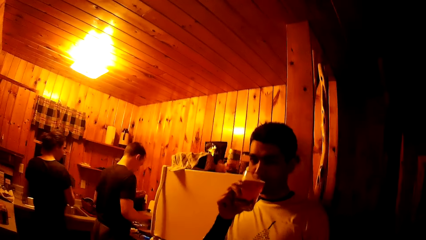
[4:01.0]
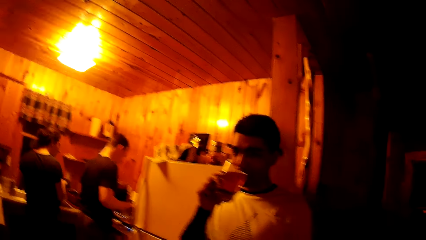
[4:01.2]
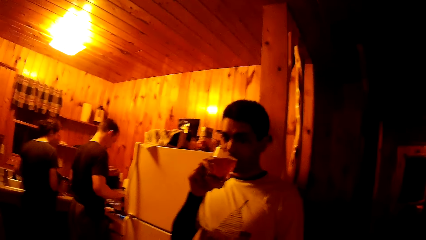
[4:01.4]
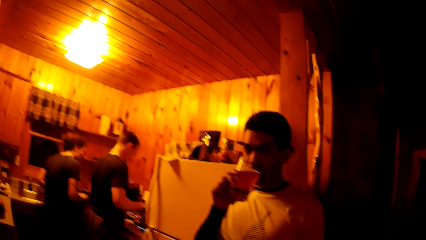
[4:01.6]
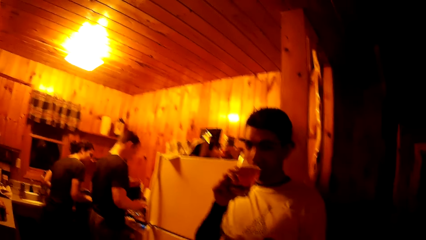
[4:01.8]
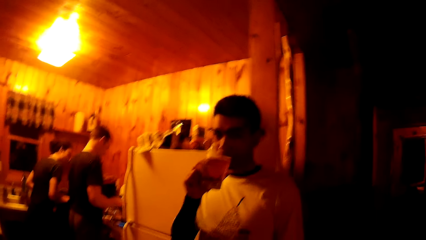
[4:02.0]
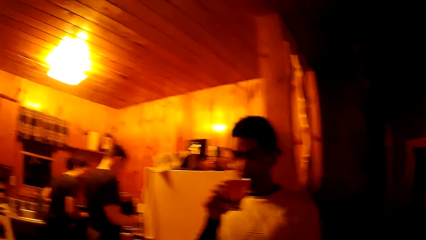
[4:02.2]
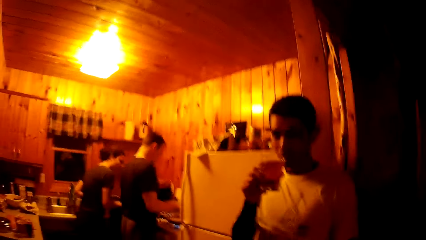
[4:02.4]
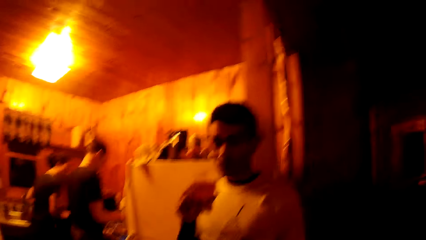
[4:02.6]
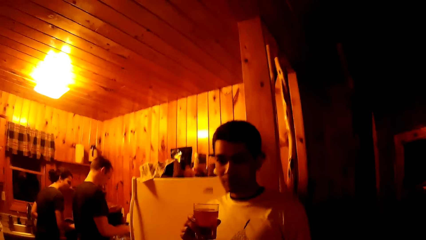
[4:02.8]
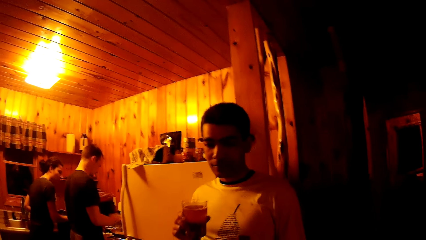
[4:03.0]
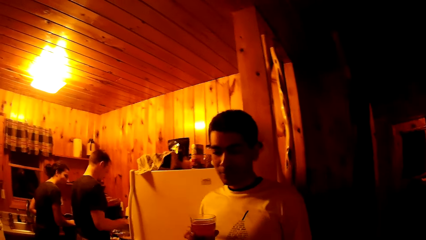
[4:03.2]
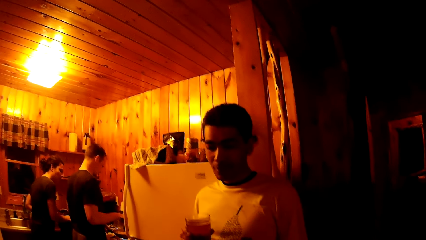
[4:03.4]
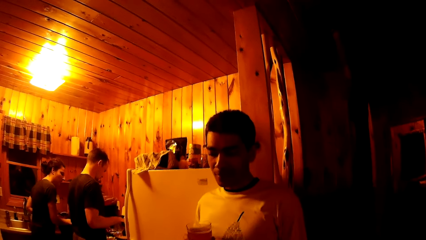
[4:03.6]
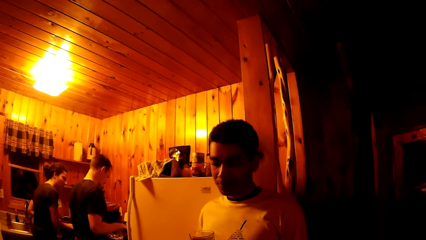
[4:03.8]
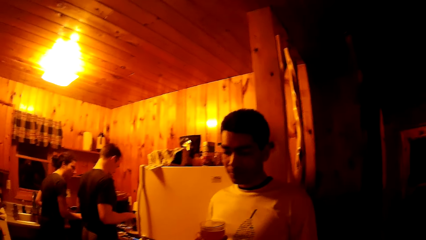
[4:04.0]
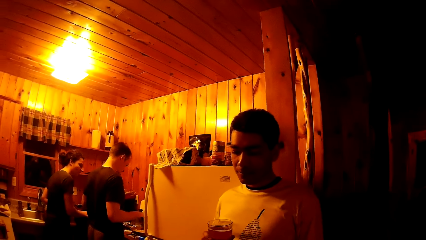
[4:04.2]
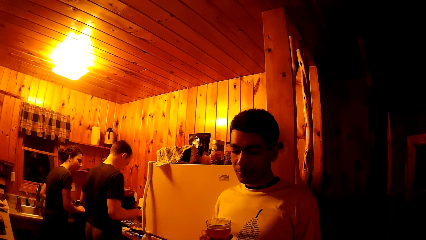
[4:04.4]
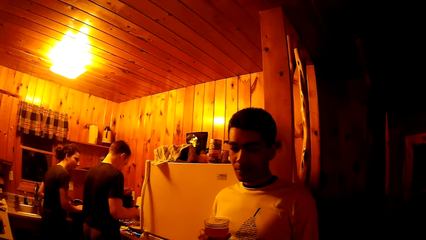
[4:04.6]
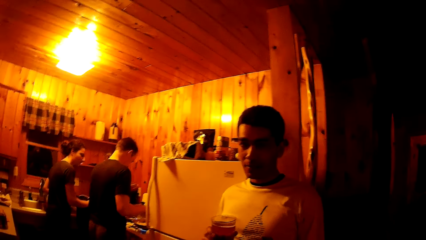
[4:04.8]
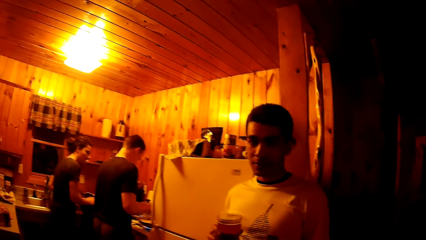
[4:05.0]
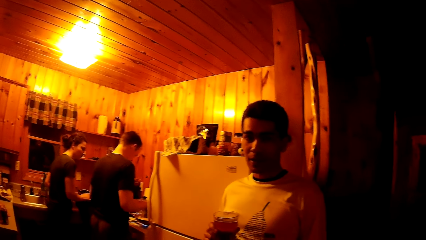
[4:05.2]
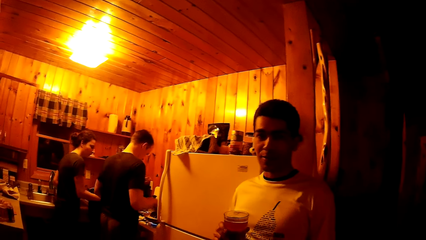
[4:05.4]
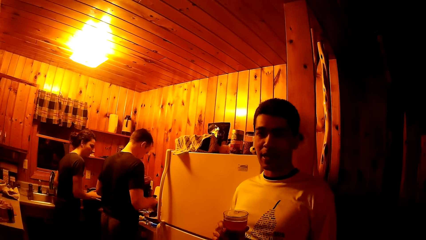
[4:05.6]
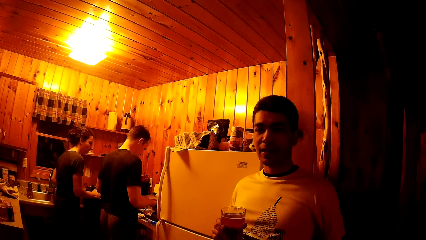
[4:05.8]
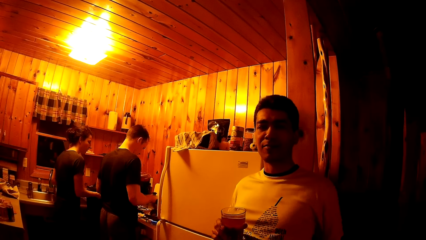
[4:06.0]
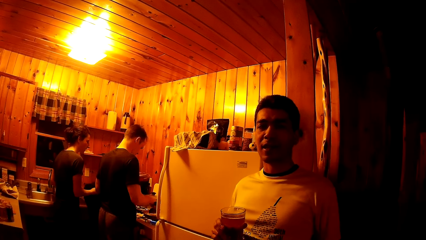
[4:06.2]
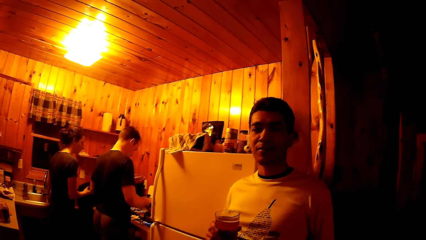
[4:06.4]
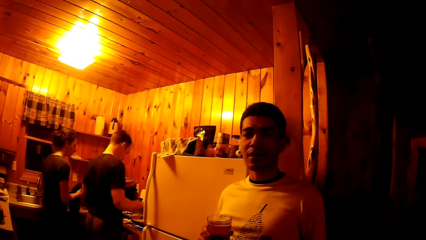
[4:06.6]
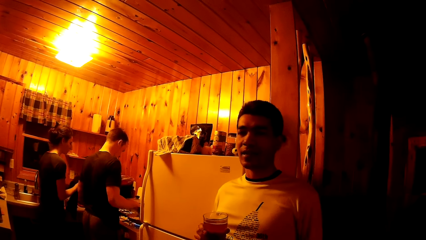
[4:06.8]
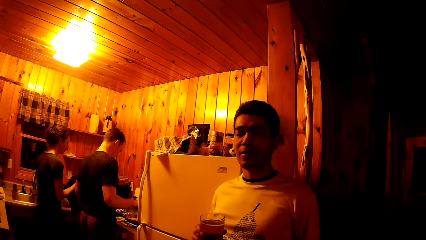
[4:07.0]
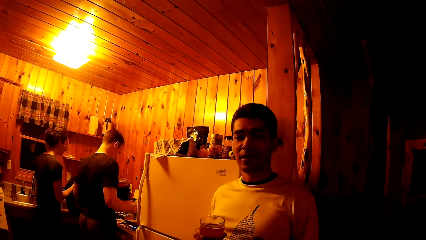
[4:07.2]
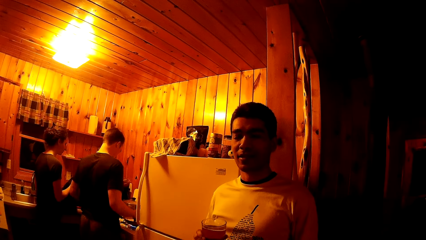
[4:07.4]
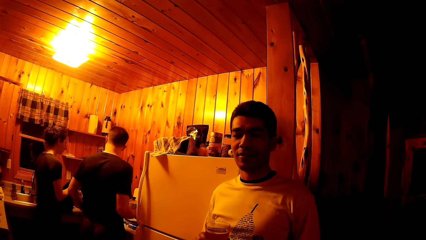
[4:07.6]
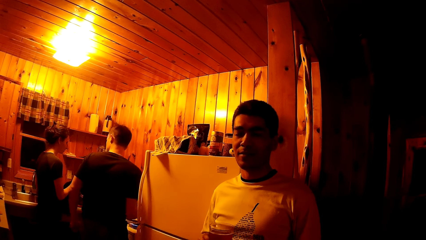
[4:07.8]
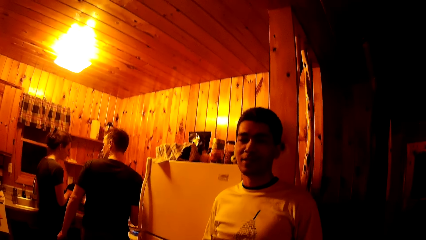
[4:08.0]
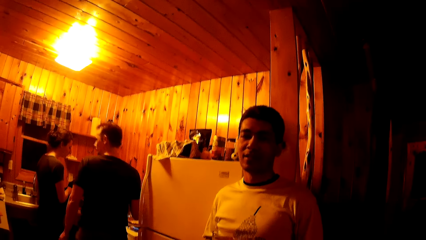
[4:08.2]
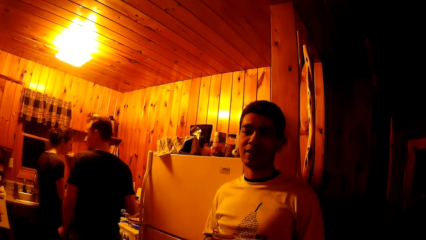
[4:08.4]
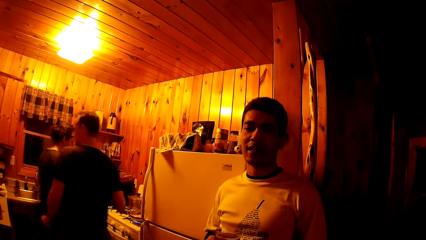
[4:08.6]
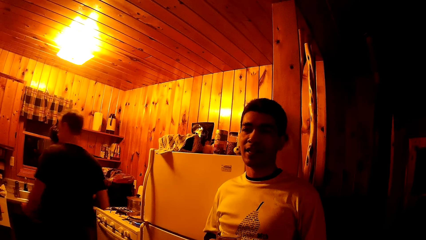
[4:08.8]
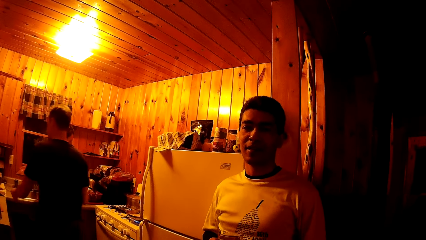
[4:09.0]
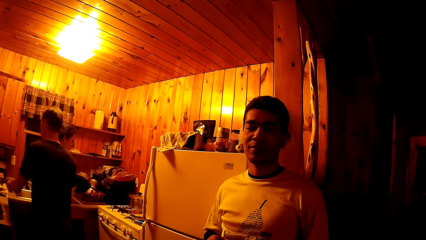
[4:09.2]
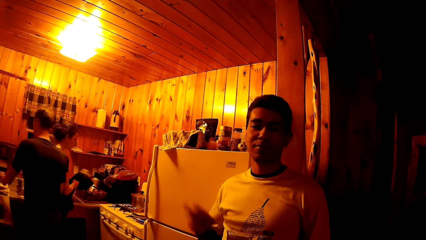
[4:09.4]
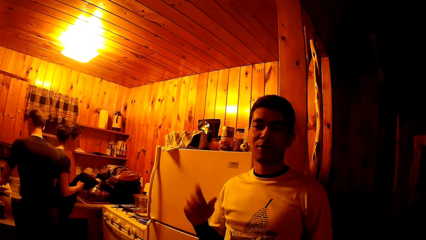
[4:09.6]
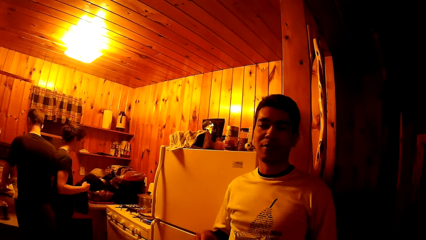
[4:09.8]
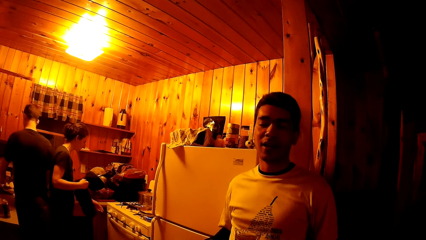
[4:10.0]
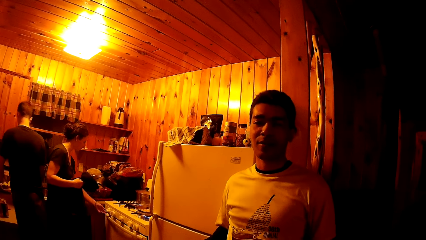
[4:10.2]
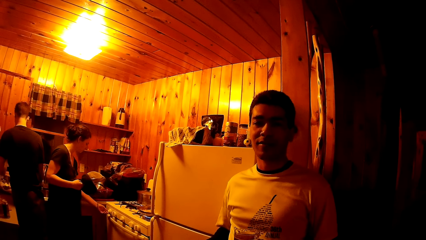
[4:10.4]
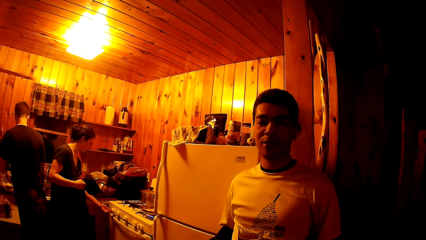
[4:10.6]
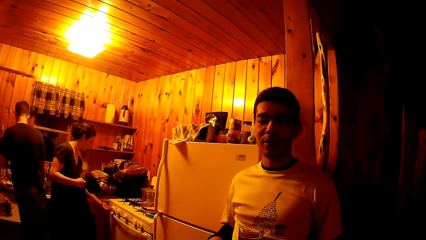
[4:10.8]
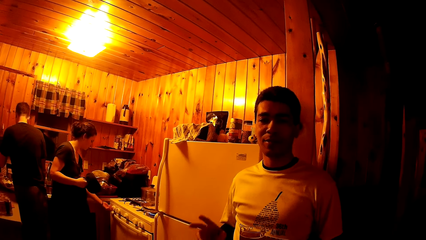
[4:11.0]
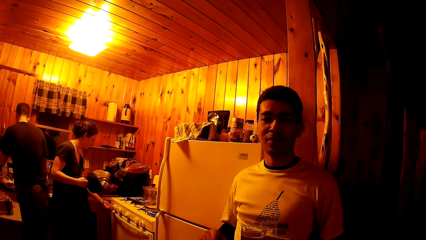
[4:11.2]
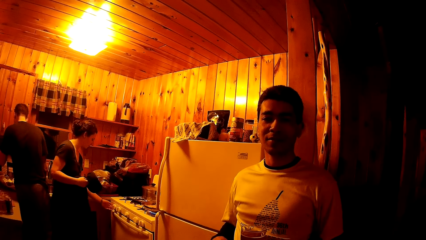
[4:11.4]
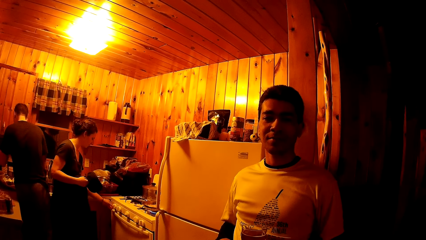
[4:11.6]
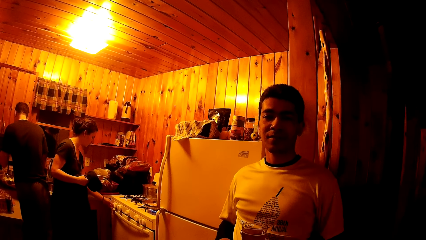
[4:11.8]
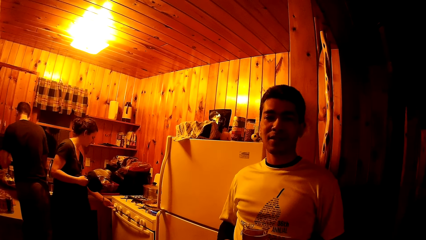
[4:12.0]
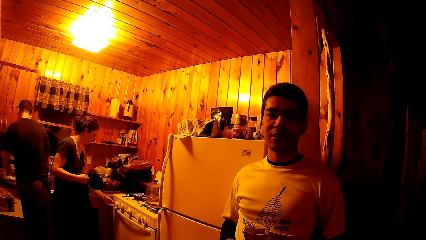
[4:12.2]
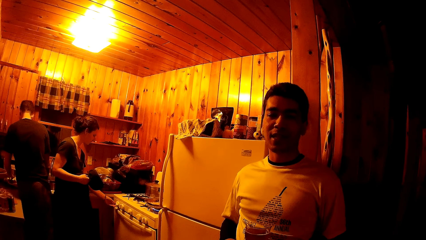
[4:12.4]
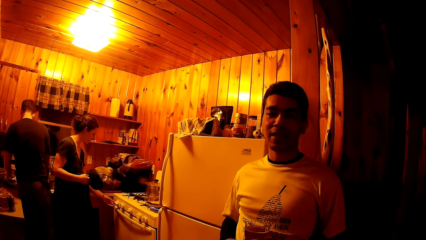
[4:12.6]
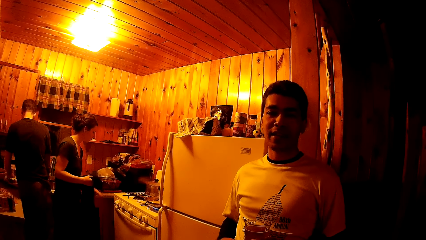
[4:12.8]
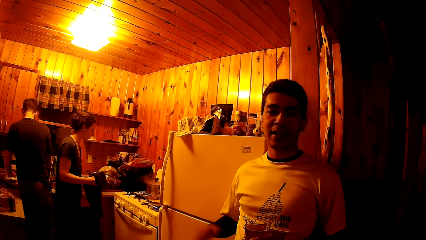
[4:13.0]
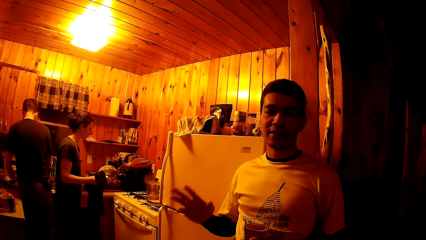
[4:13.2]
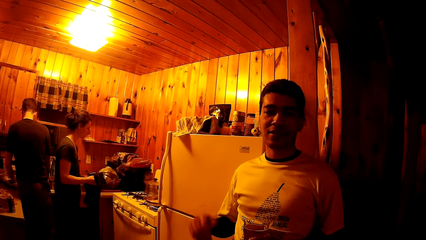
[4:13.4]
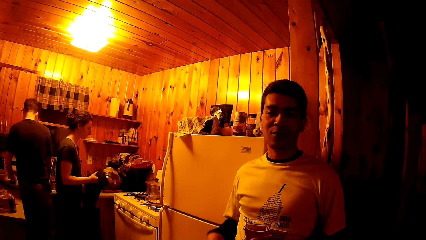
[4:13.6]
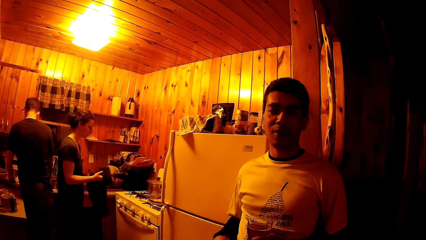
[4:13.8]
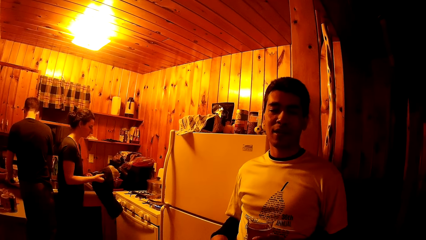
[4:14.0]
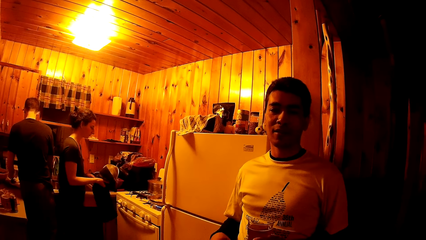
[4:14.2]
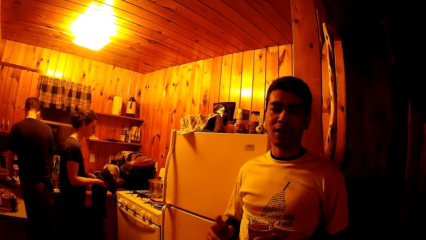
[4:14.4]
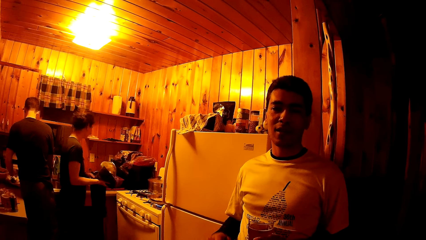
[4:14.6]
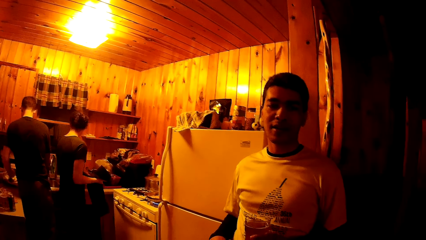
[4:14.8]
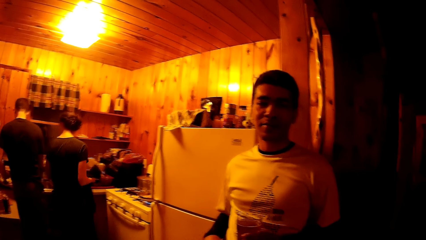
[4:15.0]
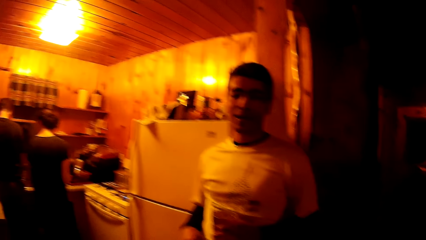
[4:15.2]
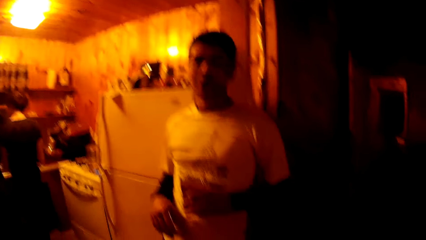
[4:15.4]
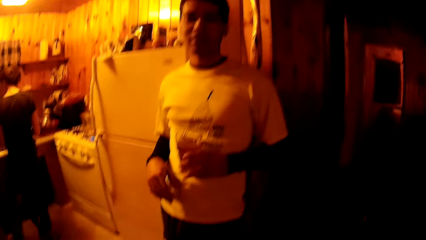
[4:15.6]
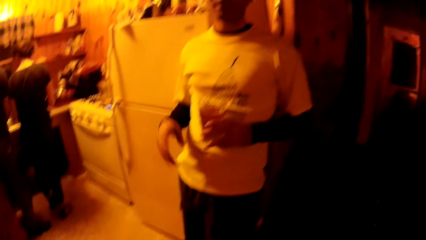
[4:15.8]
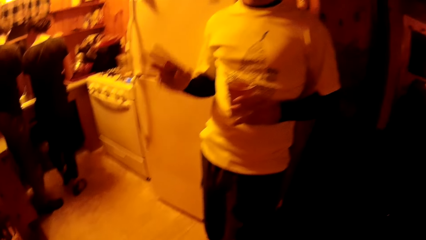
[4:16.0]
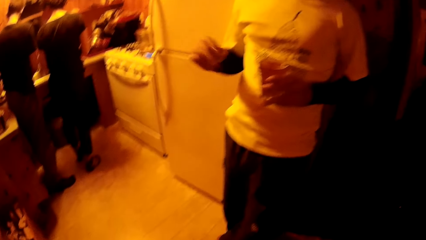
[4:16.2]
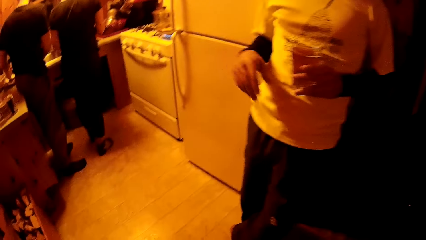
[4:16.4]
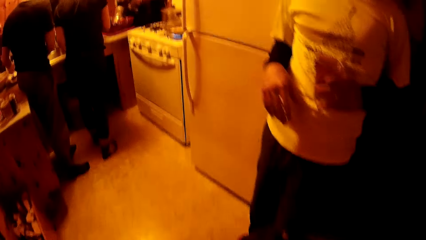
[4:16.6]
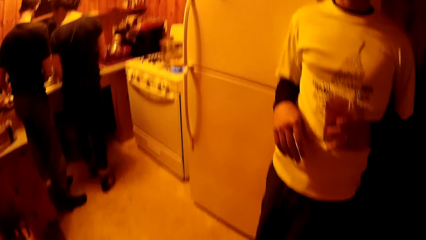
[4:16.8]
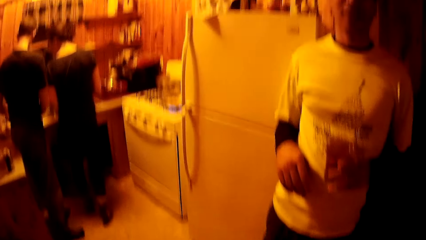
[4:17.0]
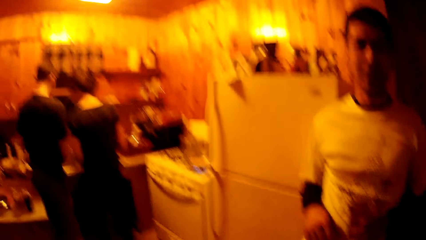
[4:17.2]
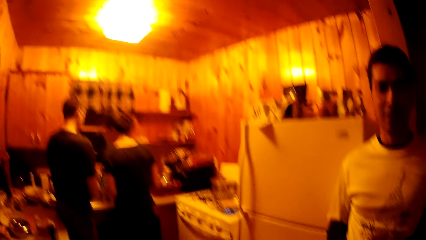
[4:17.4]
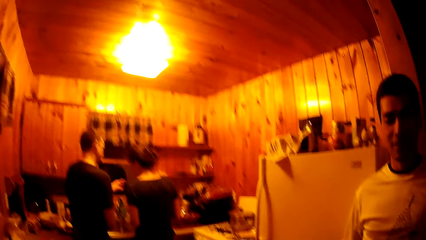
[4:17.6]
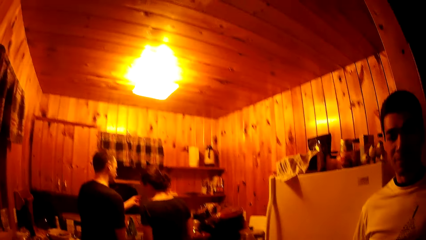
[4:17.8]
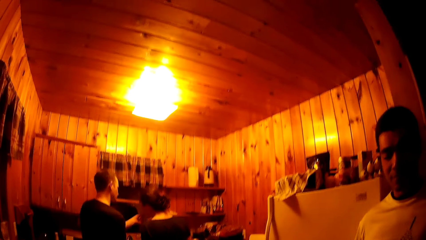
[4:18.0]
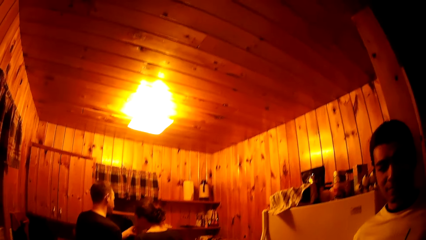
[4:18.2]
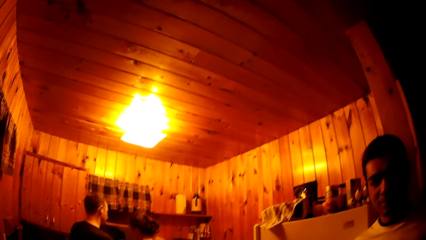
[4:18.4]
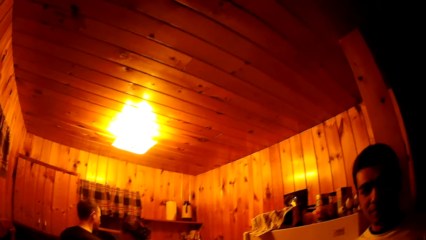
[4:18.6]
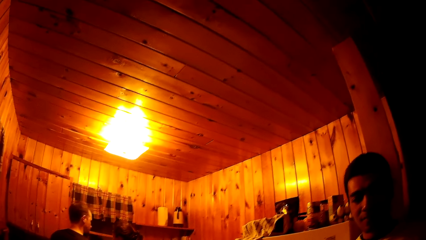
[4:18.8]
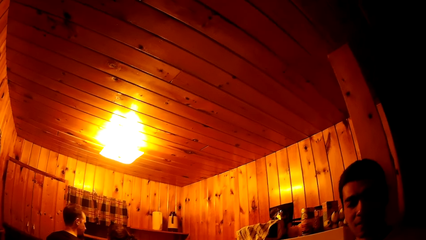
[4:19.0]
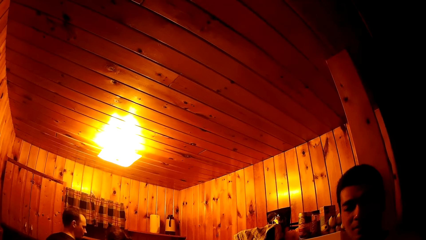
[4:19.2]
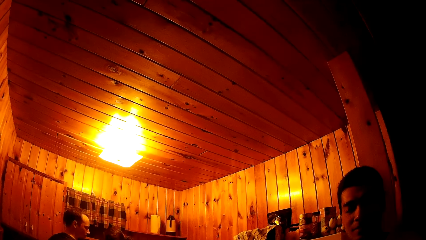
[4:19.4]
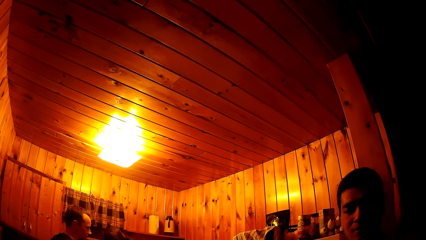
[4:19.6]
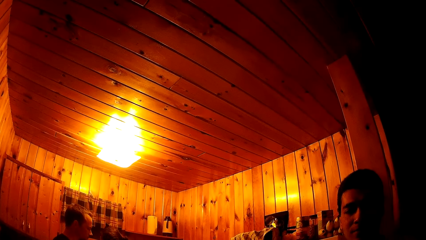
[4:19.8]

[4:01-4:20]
The man sips from the glass cup in his right hand. The woman interacts with another man. The woman wipes the strainer with the towel in her right hand. The first man interacts with the camera wearer. The other man picks up a fruit from the countertop with his left hand. The woman turns the knob of the stove with her left hand. The other man eats the fruit. The woman wipes the strainer with the towel in her right hand. The other man picks up a fruit from the countertop with his left hand and puts the fruit in the woman's mouth.
